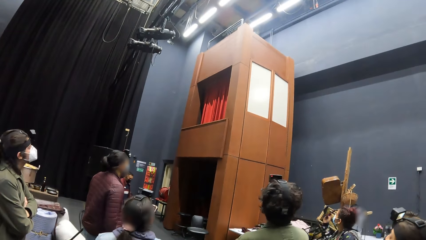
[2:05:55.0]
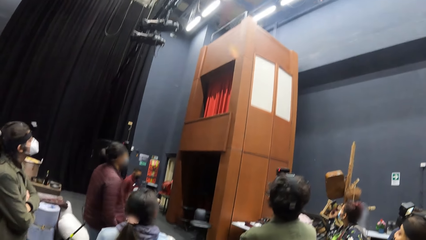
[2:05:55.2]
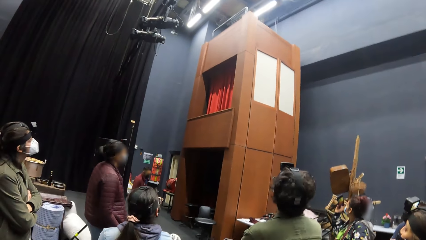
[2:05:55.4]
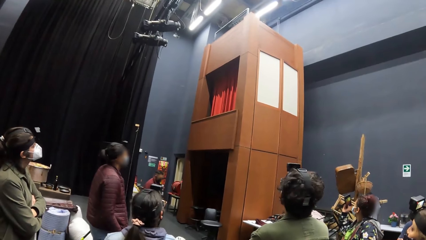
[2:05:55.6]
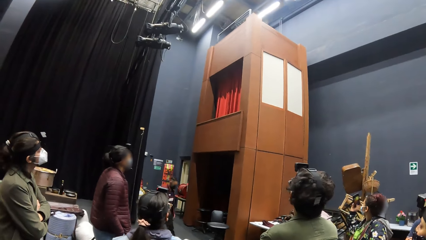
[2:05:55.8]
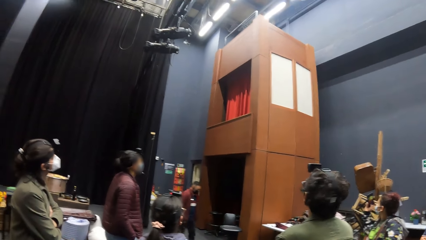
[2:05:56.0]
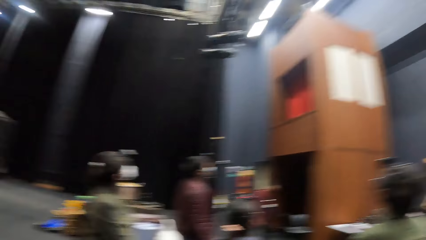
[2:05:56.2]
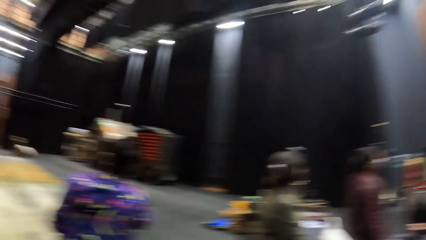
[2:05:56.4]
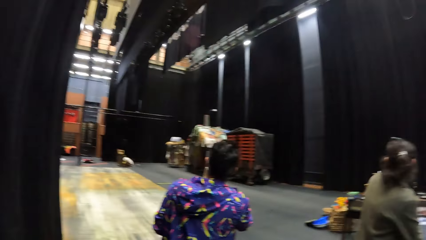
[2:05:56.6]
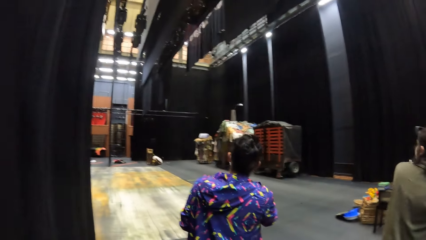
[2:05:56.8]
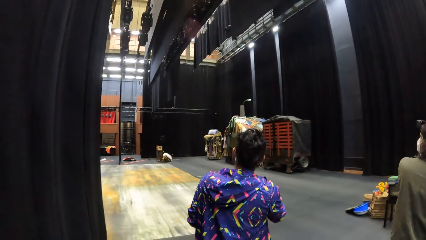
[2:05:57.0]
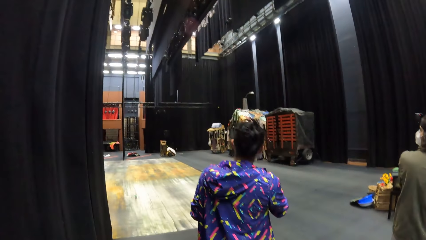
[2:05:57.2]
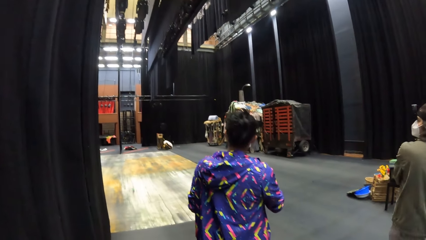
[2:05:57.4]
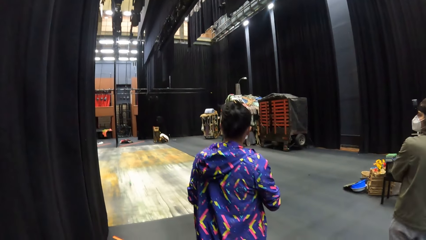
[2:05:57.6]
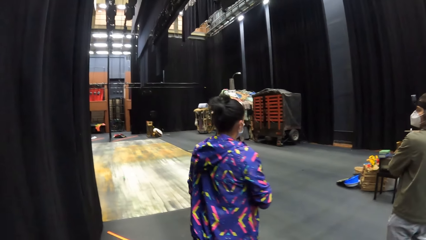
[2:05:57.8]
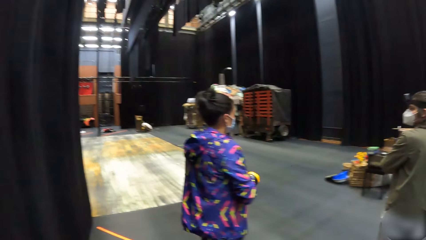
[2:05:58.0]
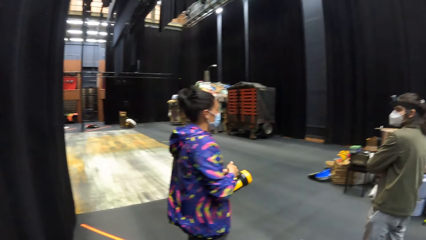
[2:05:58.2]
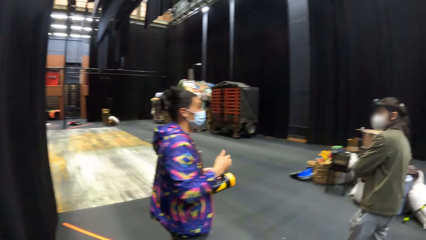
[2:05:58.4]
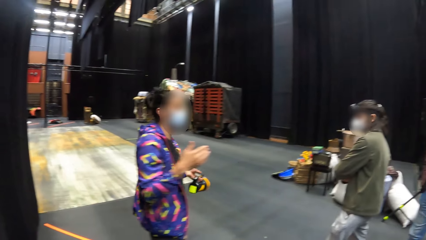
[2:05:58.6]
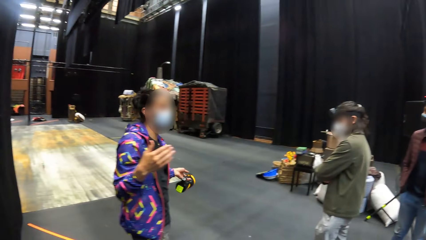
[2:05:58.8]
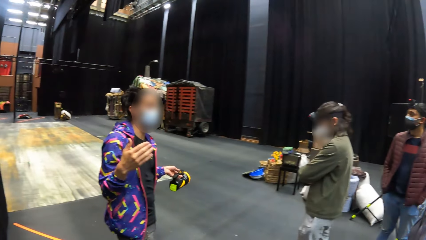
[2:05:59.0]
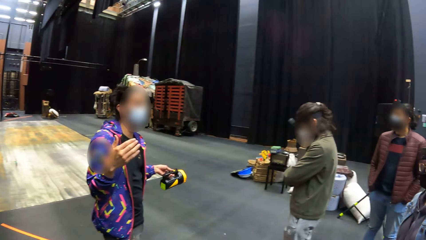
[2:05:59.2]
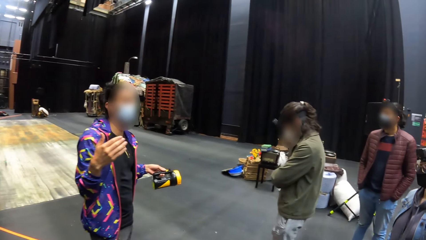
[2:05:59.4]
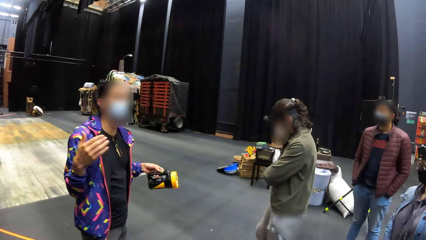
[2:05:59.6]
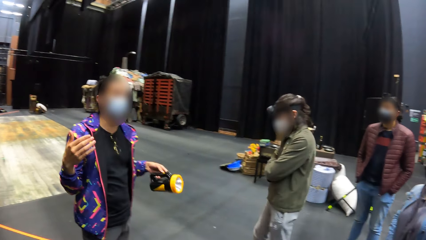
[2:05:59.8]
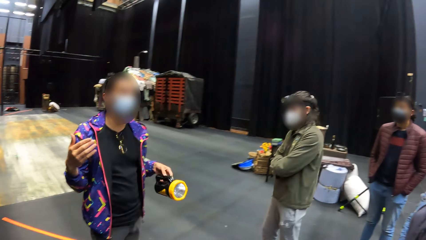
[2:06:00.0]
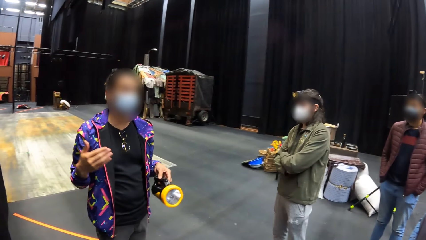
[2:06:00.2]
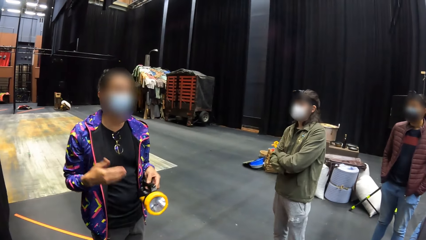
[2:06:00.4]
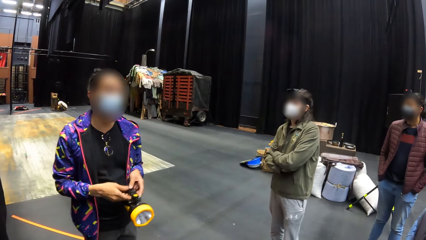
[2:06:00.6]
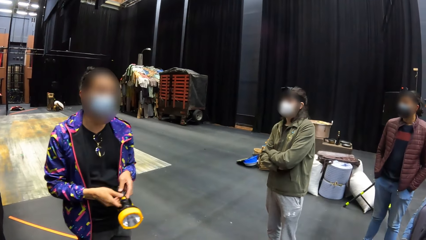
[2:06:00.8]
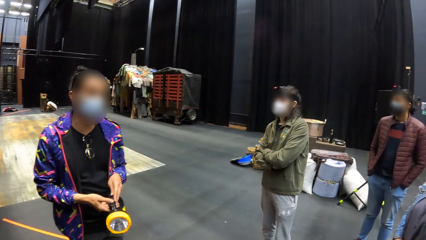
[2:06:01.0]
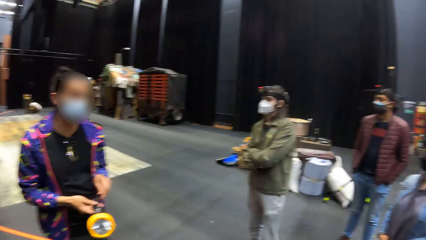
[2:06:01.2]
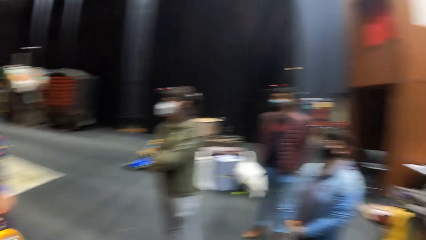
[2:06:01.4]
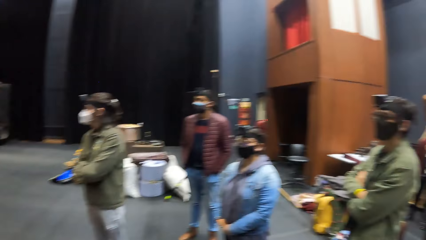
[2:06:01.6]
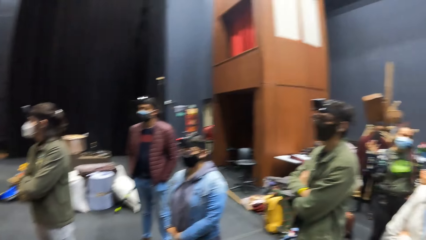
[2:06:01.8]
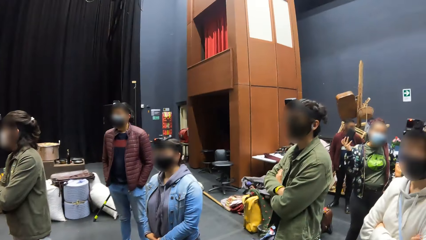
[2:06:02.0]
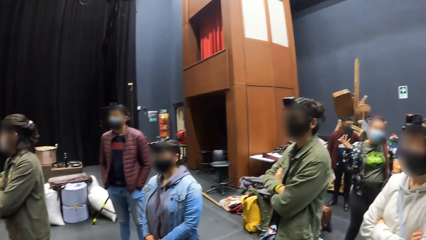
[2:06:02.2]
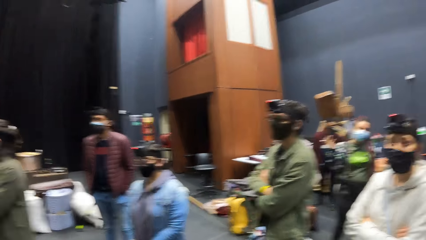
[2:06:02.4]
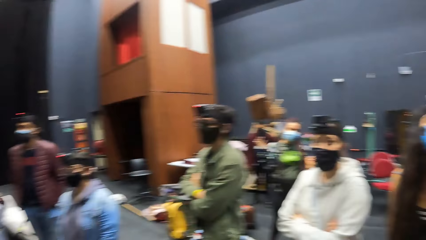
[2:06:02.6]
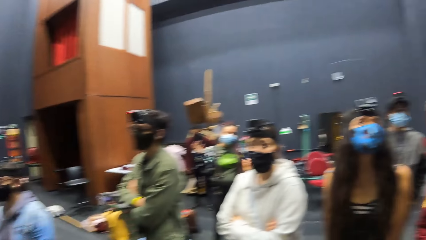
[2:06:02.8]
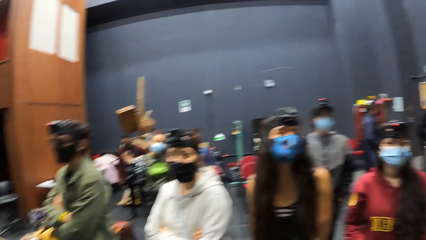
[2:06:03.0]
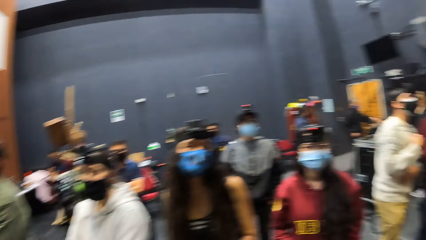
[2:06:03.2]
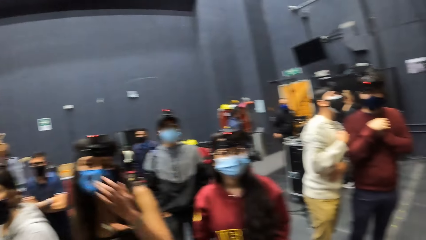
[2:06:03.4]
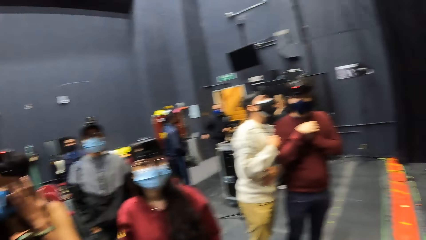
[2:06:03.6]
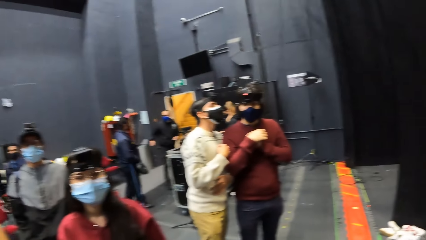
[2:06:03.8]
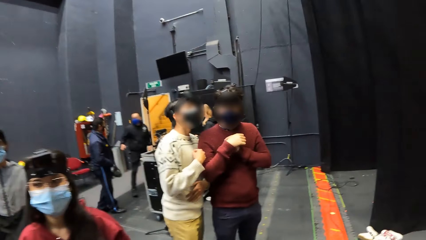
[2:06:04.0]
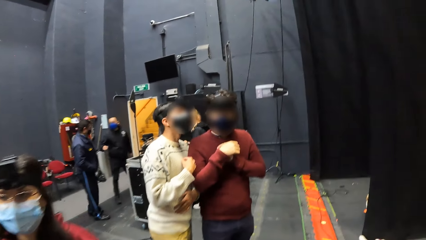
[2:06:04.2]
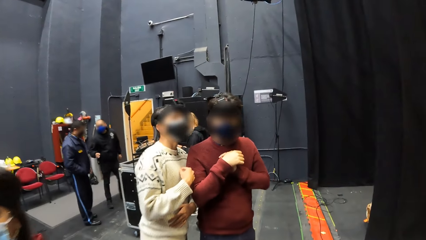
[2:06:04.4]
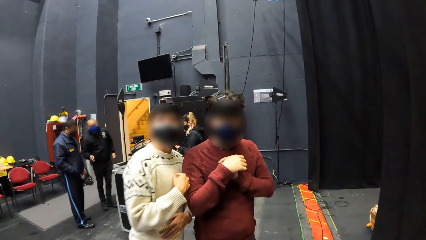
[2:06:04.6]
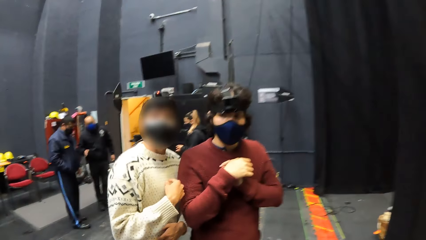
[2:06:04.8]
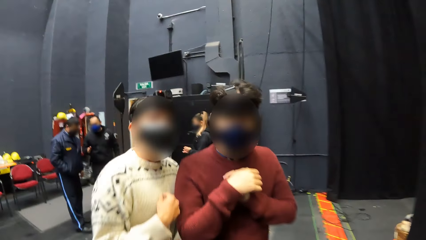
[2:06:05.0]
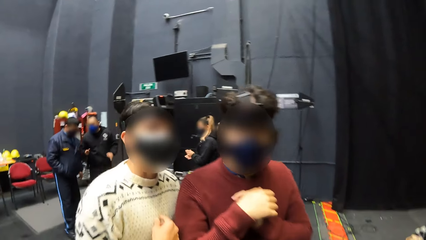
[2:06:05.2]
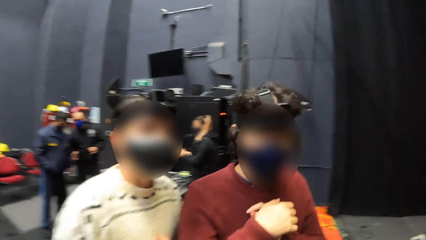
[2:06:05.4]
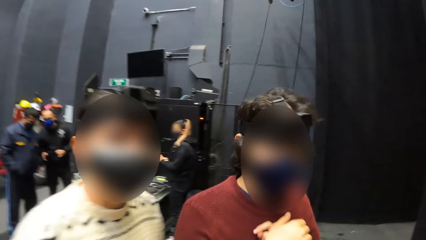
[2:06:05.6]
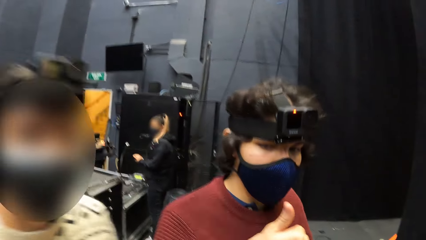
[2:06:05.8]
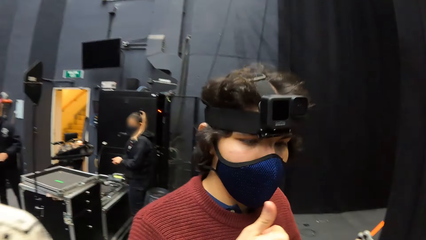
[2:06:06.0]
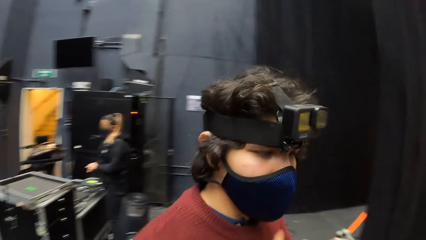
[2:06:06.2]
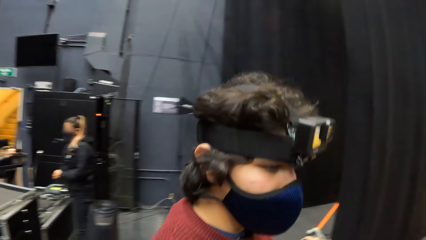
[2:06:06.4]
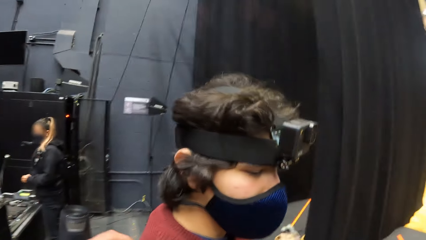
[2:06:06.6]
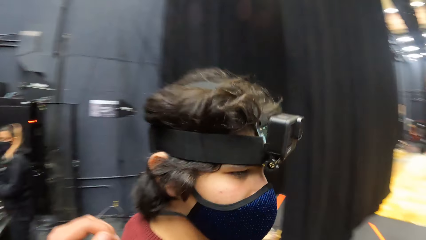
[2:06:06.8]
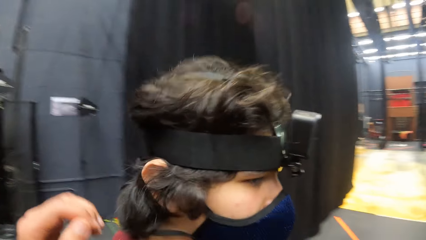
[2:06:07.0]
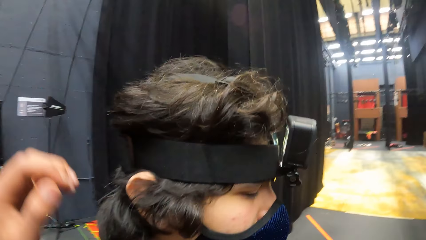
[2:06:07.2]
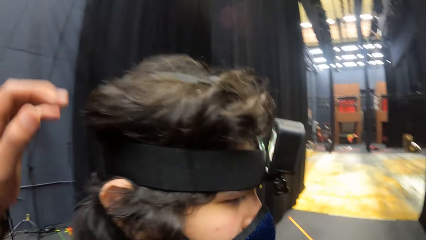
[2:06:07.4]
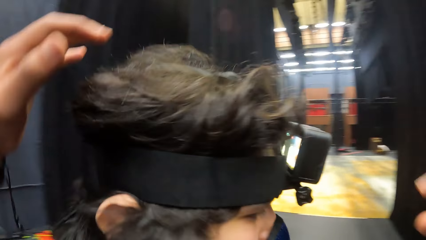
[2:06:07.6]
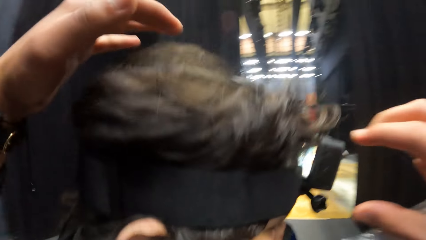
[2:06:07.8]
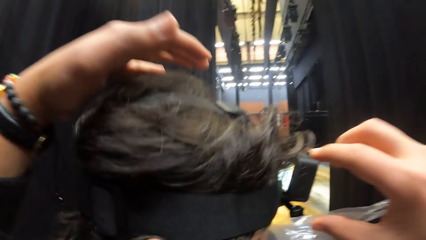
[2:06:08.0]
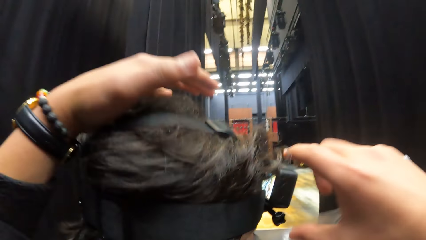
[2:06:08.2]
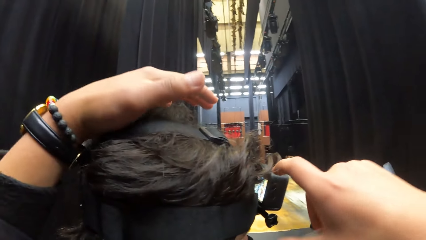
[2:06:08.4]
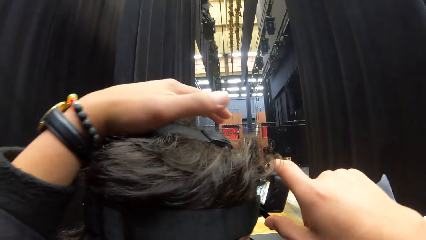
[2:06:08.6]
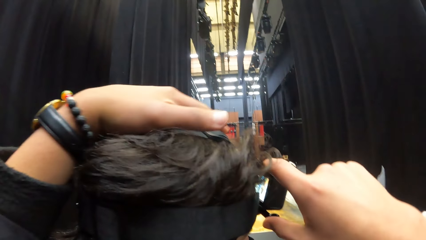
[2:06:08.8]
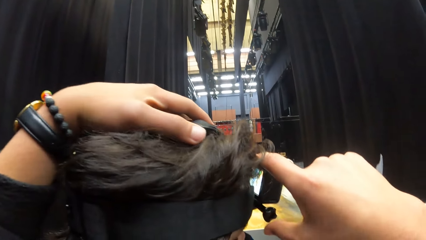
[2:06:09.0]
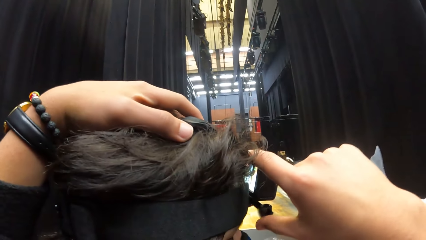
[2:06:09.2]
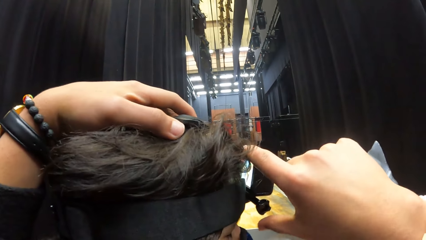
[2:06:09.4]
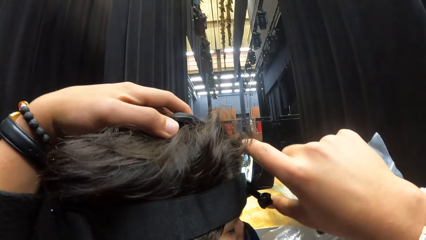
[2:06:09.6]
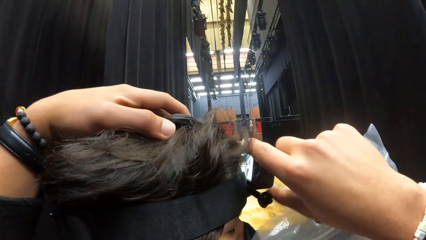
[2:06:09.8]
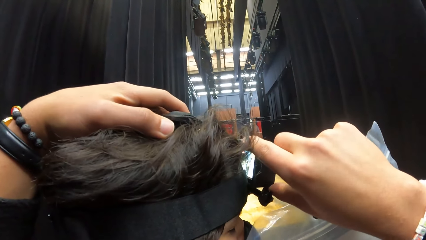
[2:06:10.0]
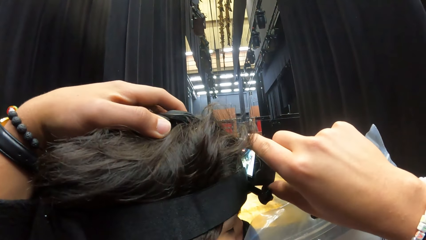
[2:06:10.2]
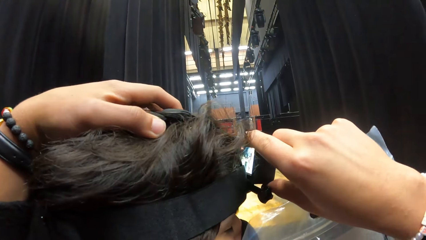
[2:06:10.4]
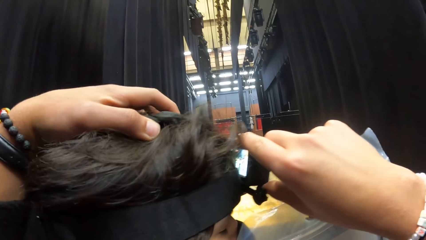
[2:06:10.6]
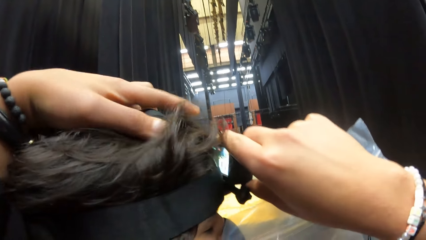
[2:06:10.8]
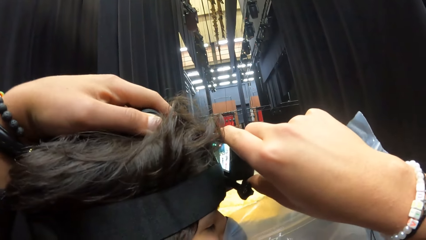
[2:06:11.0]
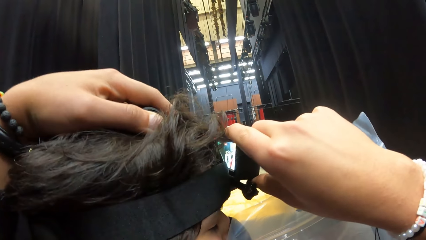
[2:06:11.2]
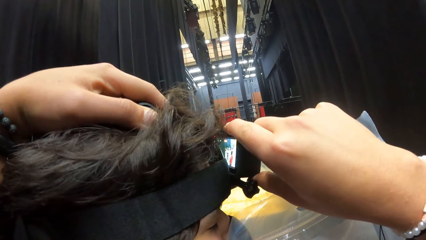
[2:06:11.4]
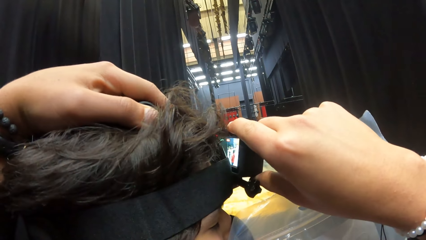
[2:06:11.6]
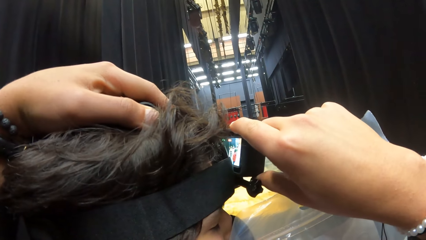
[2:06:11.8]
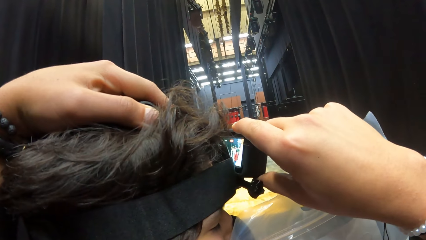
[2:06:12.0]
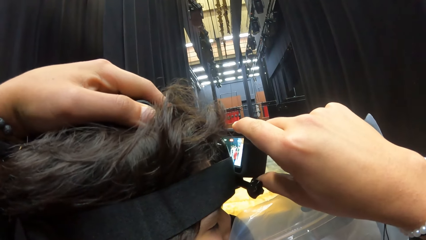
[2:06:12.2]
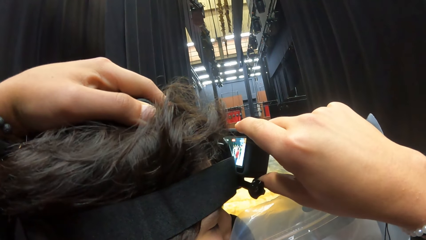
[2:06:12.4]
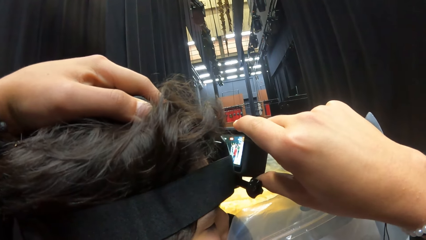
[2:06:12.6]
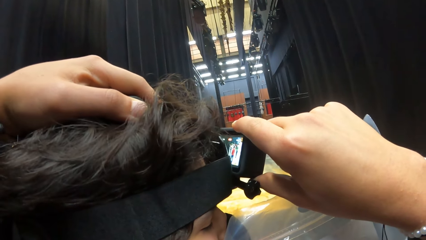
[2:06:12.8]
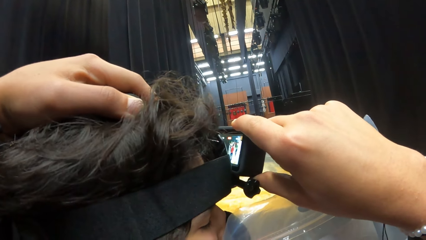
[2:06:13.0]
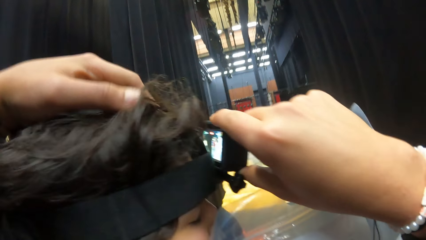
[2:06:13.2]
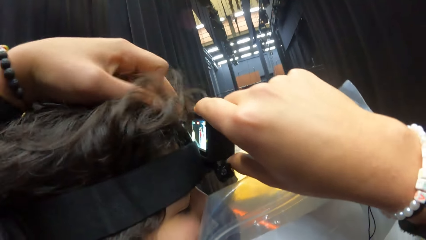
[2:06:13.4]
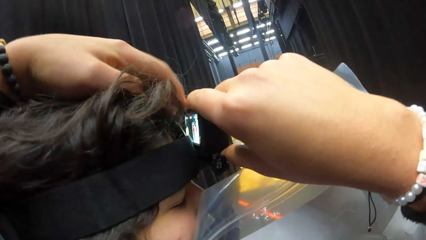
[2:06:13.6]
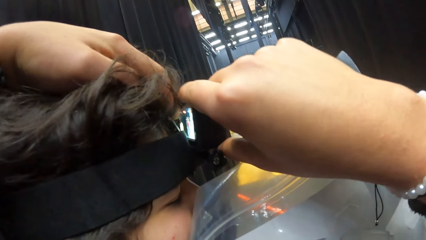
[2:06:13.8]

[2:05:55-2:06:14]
The man gestures with his right hand. The man holds the lamp on his left hand with his right hand. The camera wearer walks around. He touches the camera on another man's head with his left hand. He adjusts the camera on the other man's head with both hands.
